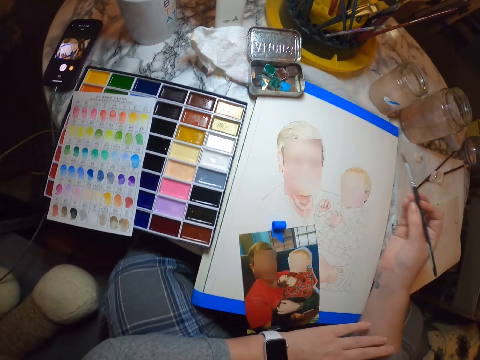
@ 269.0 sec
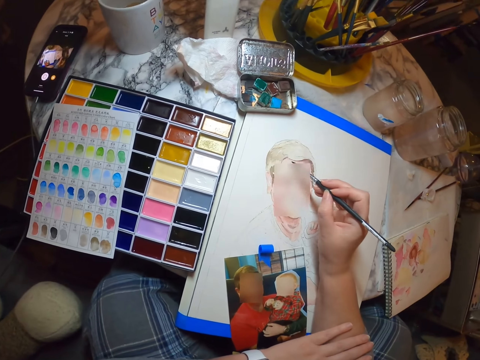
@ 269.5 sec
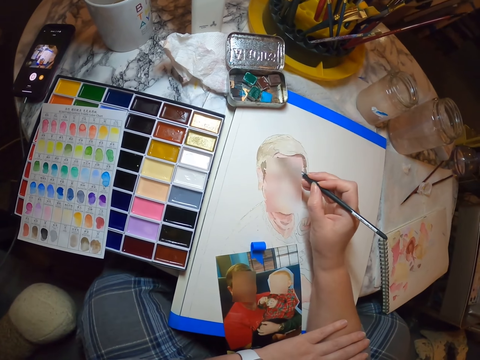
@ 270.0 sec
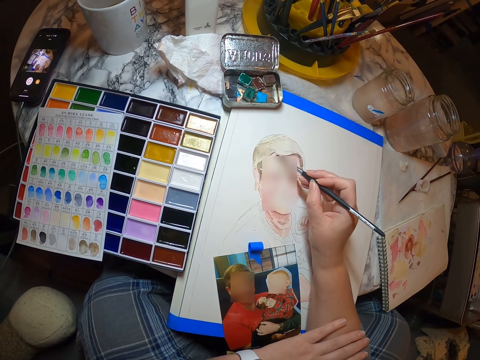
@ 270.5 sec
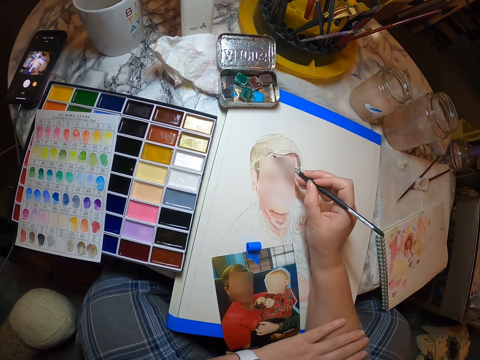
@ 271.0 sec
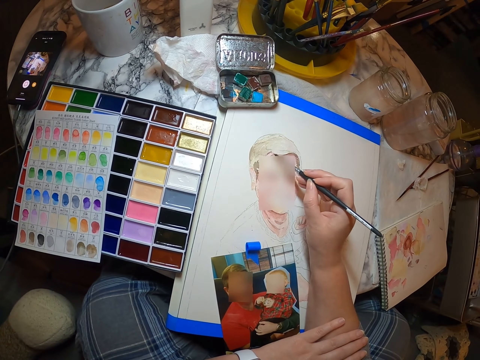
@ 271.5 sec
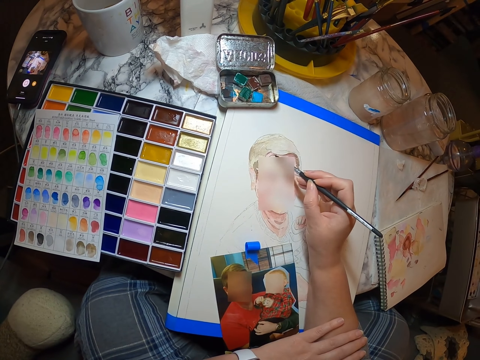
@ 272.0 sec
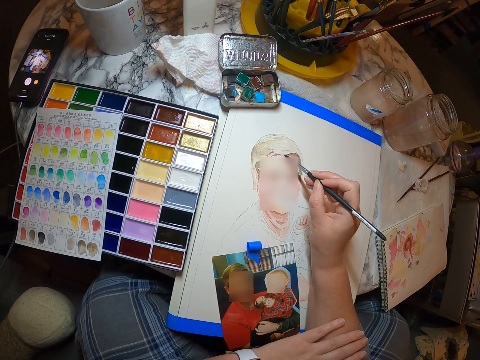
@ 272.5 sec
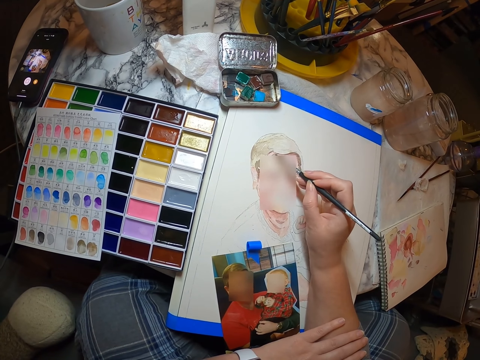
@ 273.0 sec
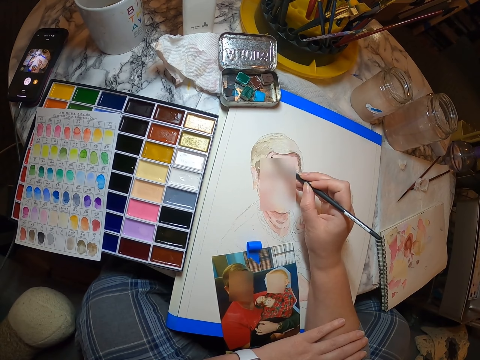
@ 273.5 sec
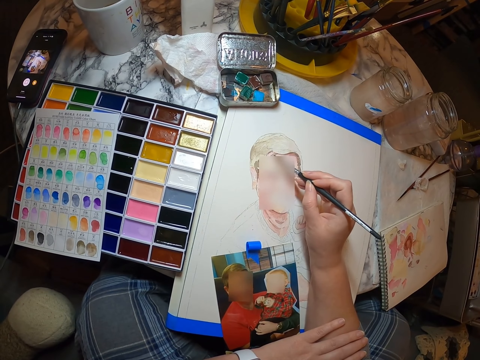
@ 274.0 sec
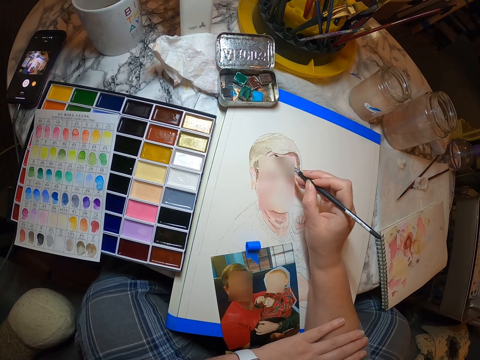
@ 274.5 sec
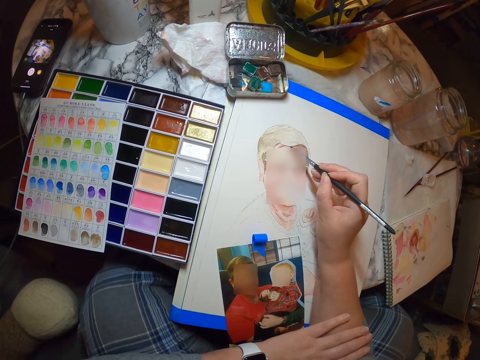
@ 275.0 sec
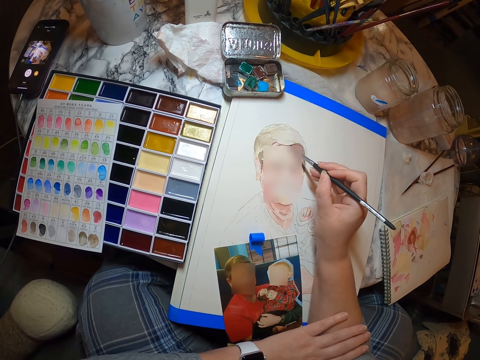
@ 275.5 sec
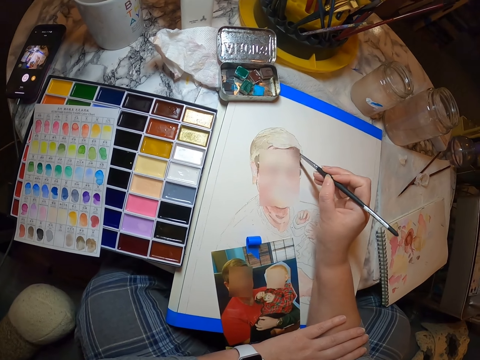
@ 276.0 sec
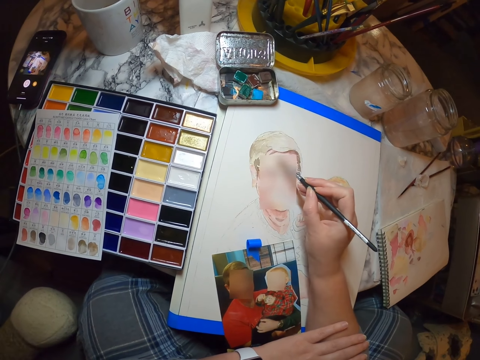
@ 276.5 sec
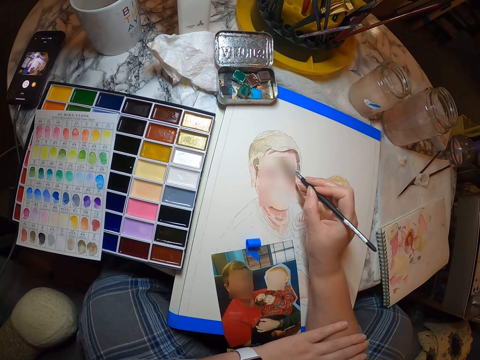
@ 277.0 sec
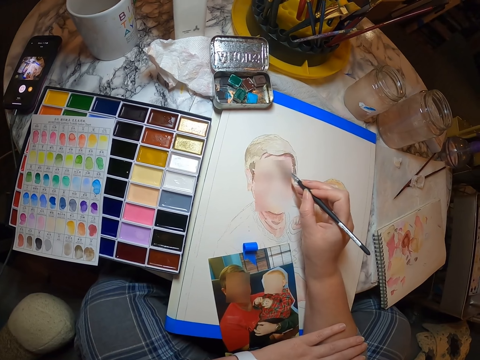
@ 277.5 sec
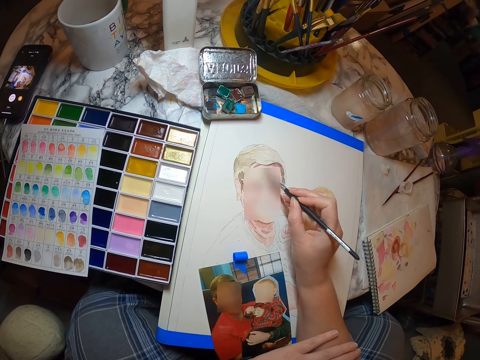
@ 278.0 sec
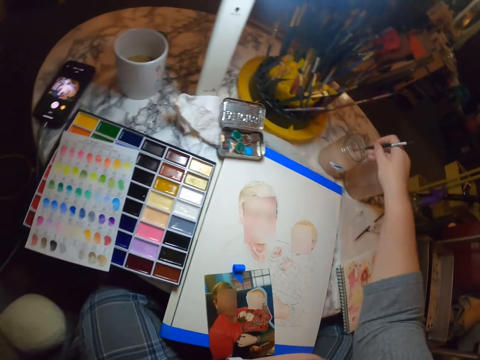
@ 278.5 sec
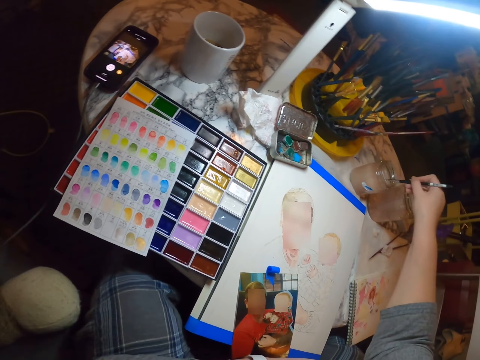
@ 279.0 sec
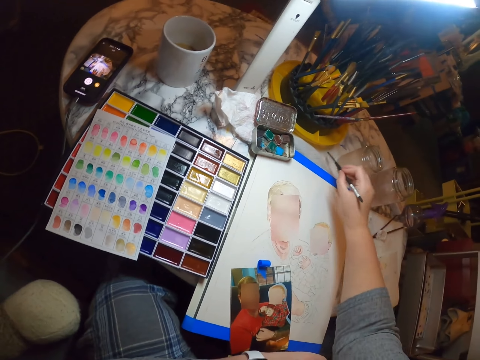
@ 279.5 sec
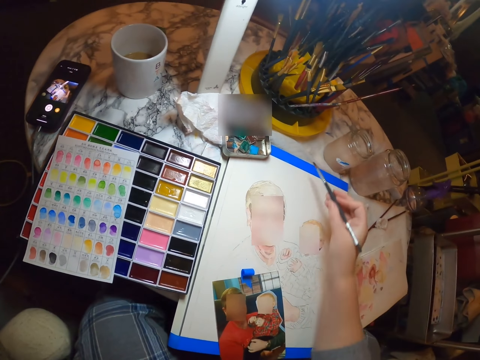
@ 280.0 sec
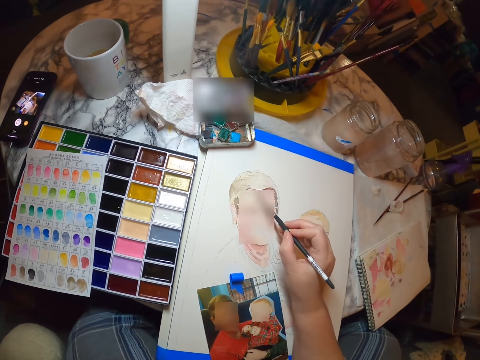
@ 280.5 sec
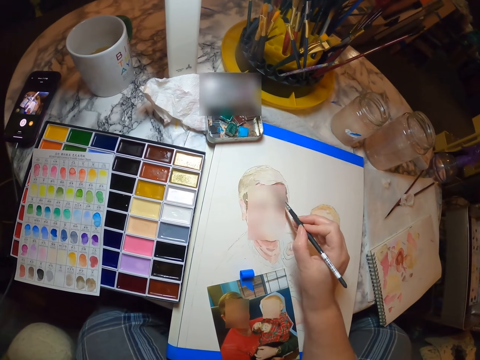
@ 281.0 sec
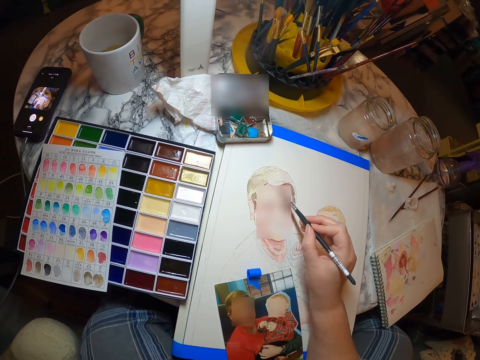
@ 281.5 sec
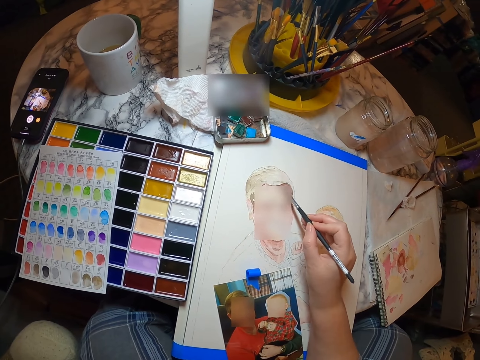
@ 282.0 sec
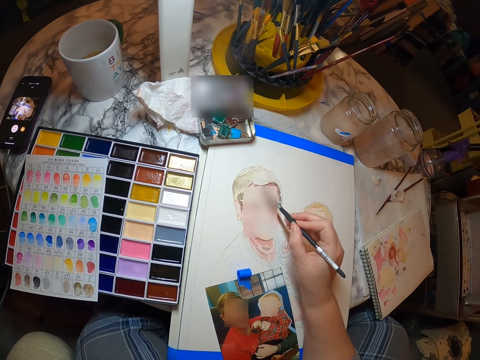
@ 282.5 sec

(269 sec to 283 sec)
The camera wearer paints the sketch. They dip the paintbrush into the water. They rub the paintbrush on the table. They paint the sketch.

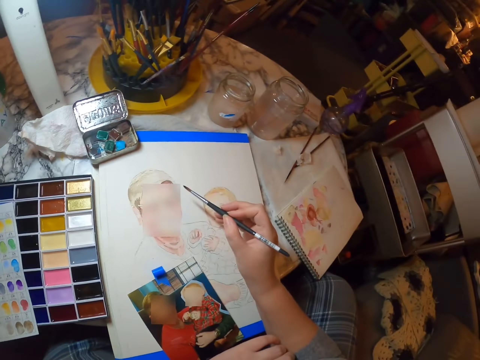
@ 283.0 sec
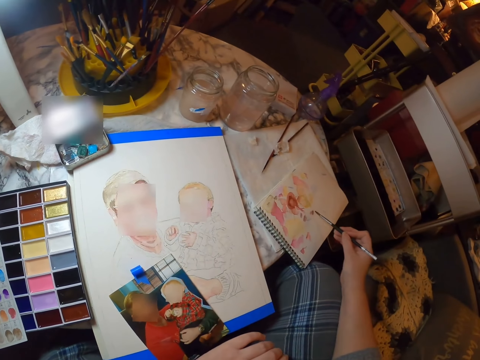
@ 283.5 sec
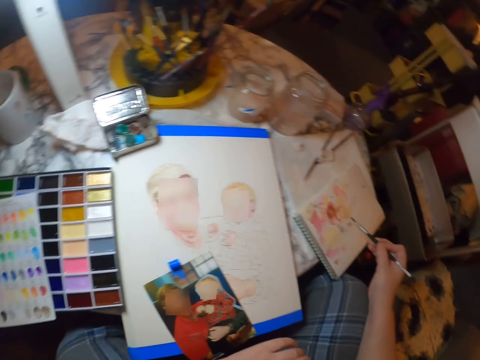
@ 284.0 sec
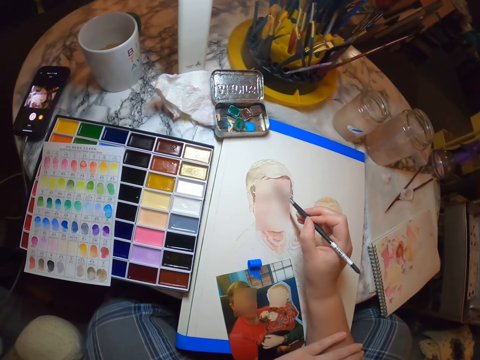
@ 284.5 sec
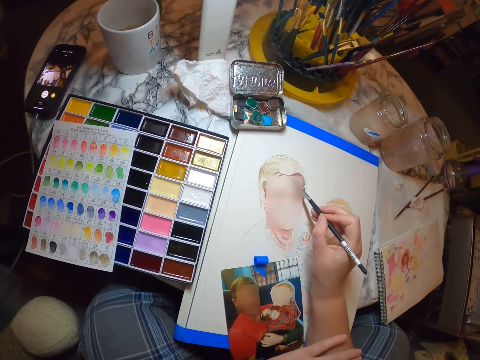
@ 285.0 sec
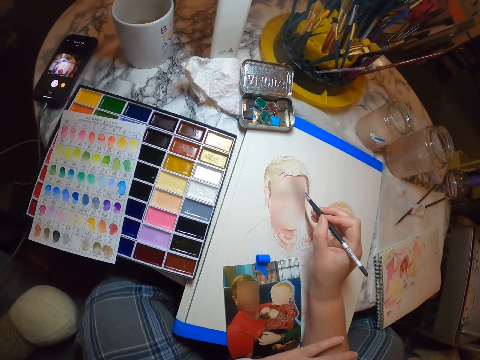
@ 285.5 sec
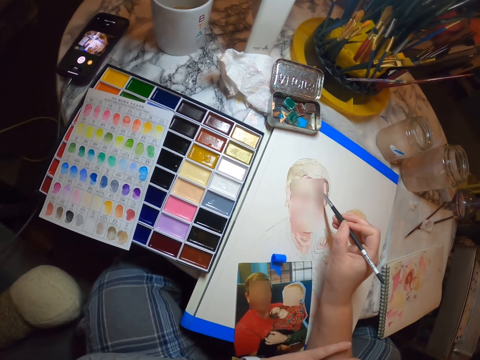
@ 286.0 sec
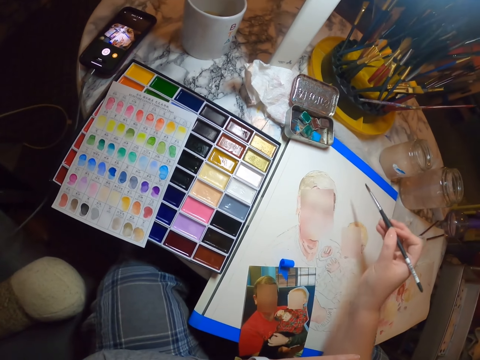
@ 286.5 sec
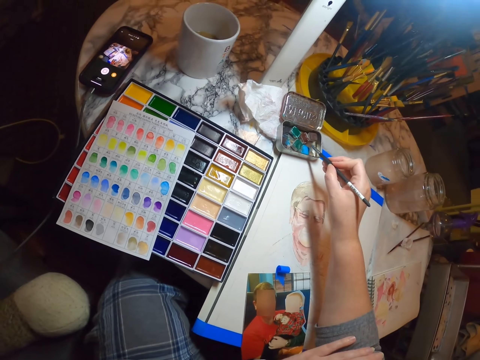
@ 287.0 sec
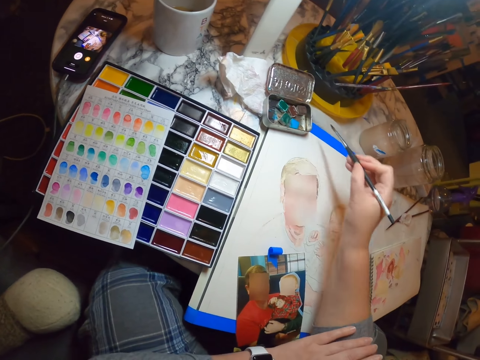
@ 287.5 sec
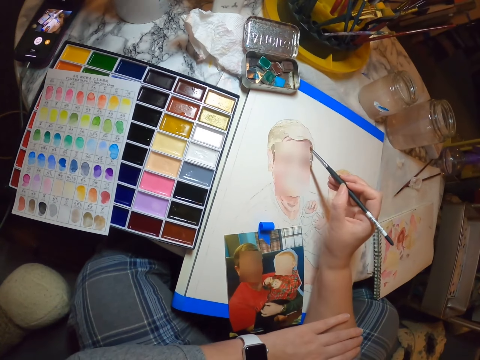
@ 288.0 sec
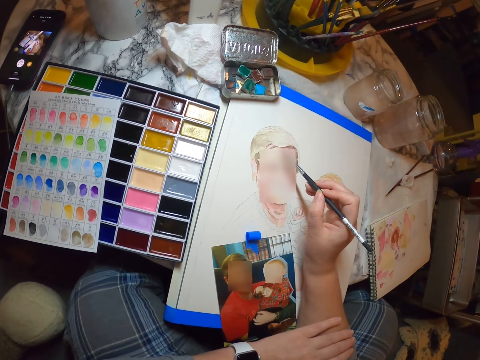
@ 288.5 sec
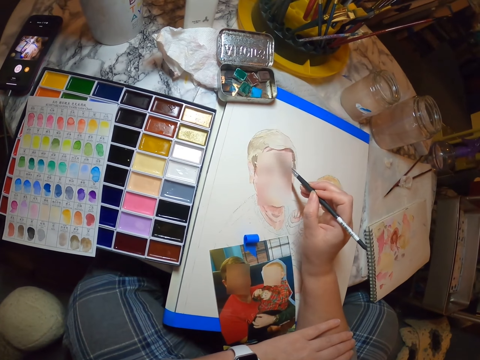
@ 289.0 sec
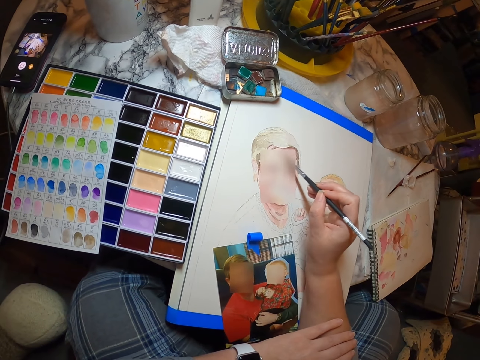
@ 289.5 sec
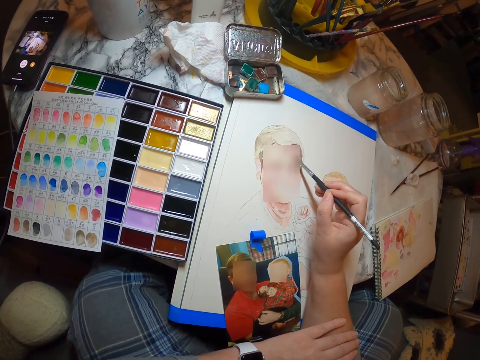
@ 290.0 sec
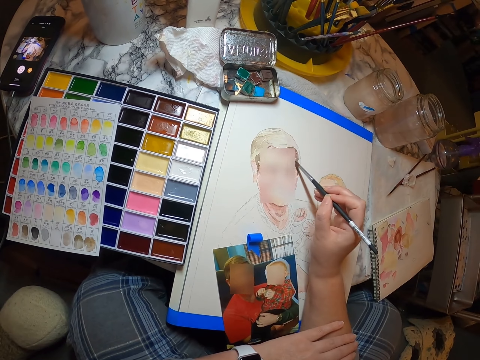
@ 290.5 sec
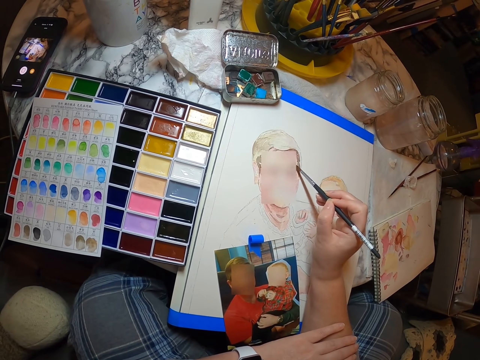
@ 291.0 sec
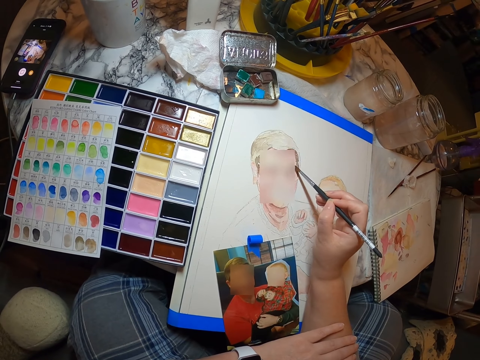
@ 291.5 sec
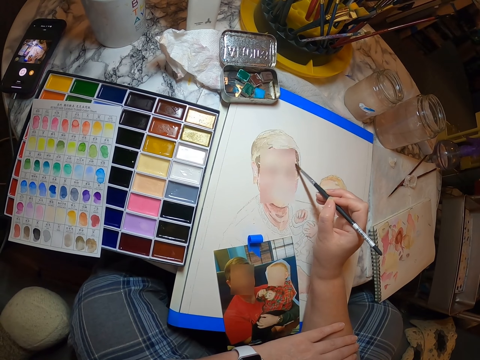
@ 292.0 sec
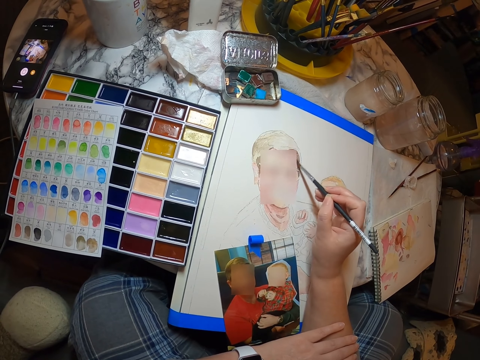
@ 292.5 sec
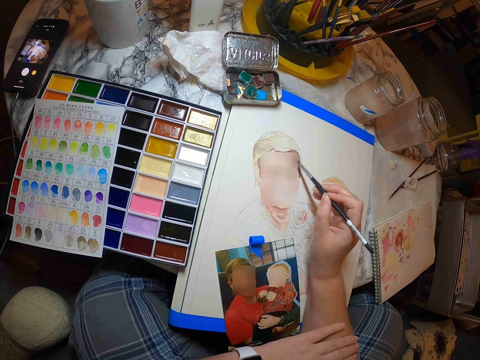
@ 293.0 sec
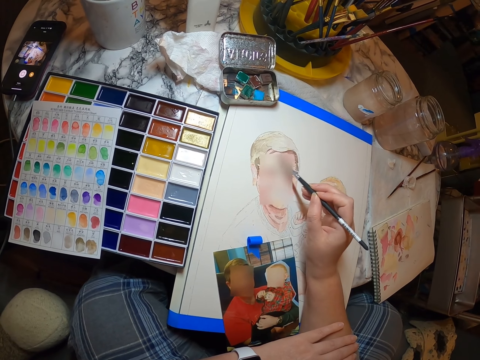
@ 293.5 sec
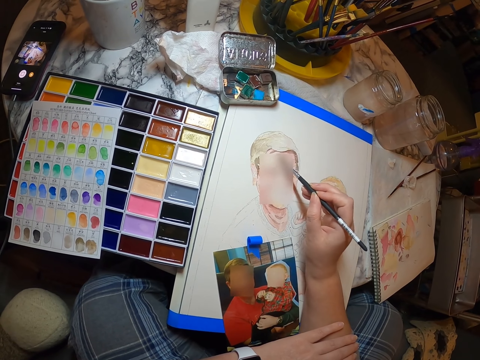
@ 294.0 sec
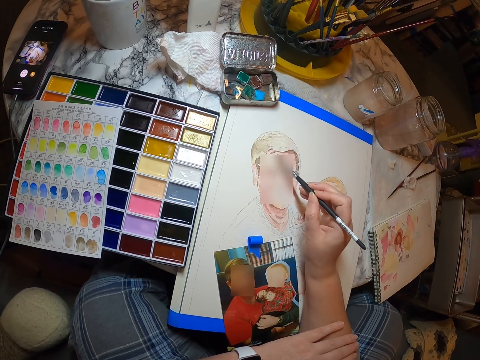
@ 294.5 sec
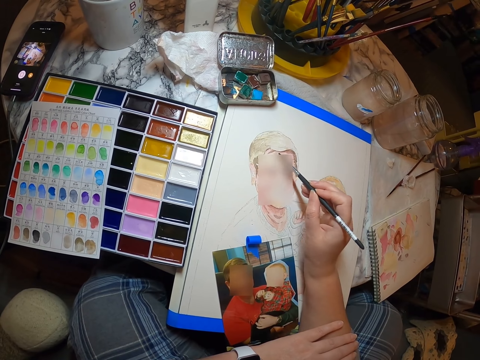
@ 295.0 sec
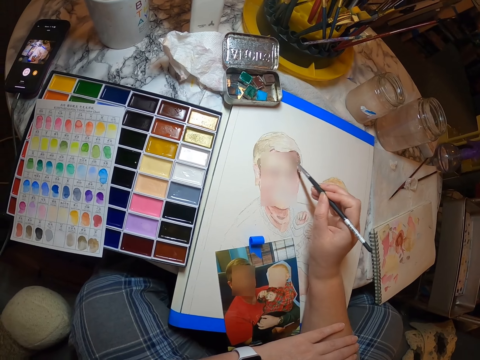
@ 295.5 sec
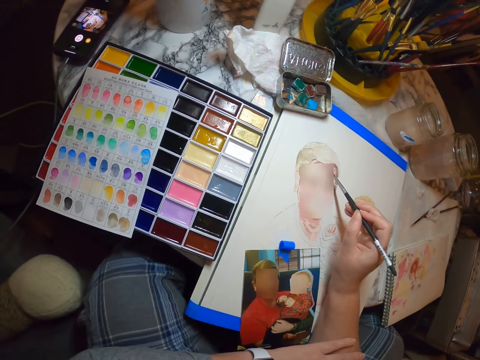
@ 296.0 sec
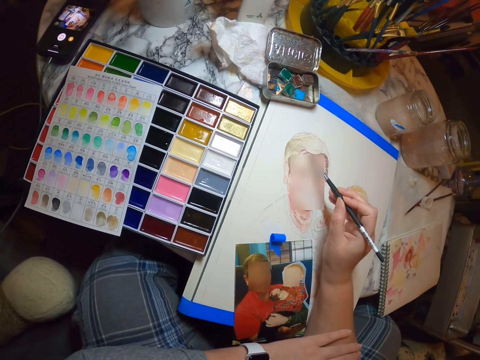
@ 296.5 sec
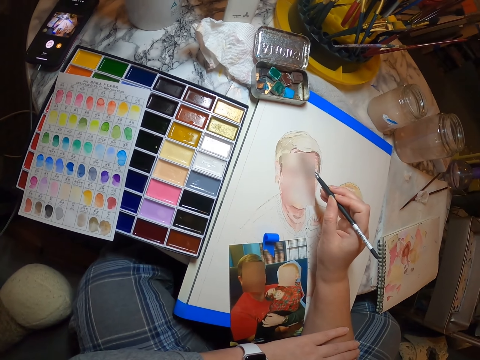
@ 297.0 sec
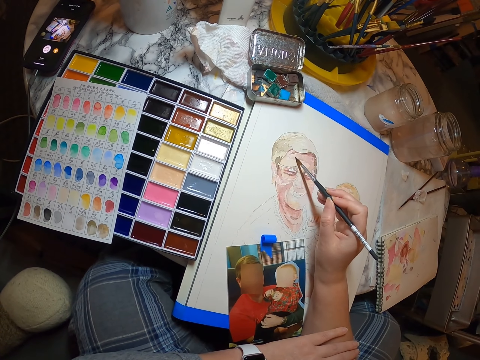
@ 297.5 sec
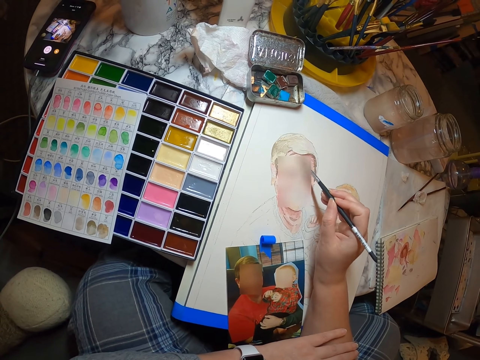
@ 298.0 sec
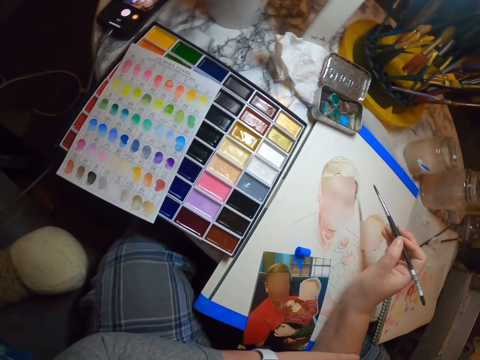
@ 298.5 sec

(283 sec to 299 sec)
The camera wearer paints on the rough draft. They rub the paintbrush on the table. They paint on the art. They paint on the art again. They rub the paintbrush on the paint in the box. They paint the sketch.
